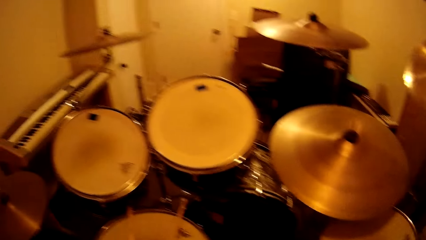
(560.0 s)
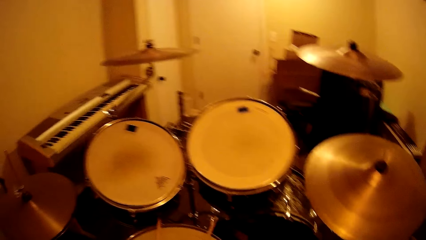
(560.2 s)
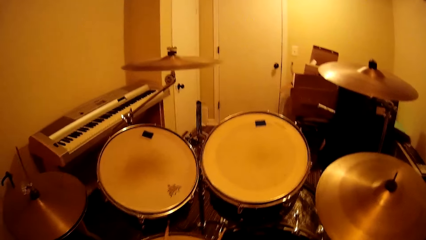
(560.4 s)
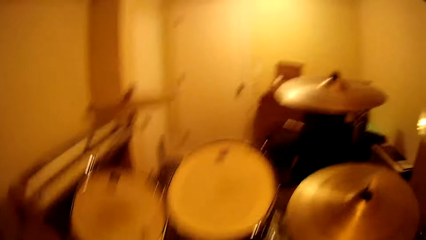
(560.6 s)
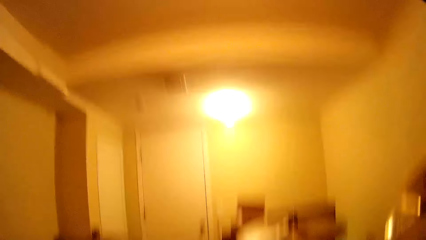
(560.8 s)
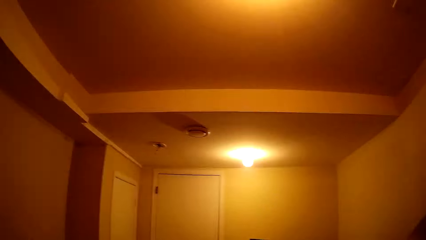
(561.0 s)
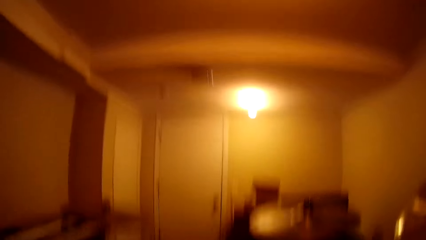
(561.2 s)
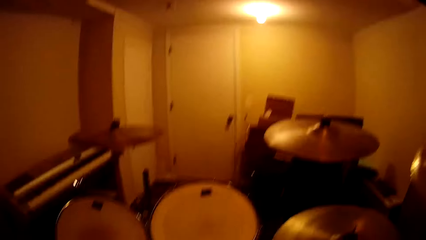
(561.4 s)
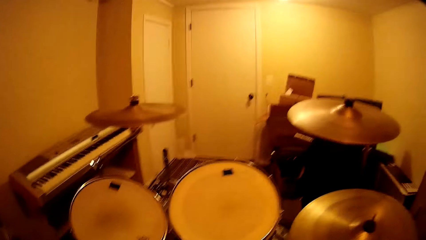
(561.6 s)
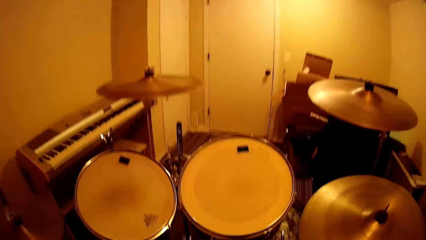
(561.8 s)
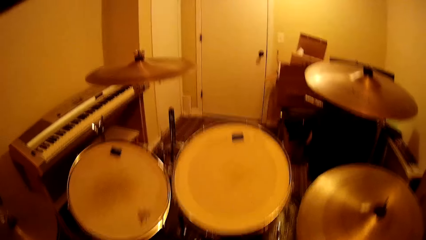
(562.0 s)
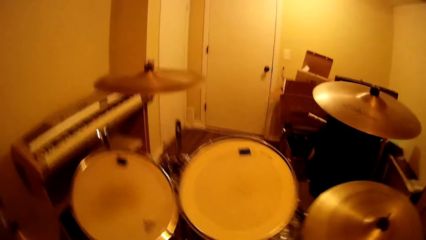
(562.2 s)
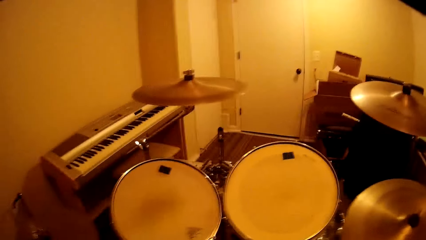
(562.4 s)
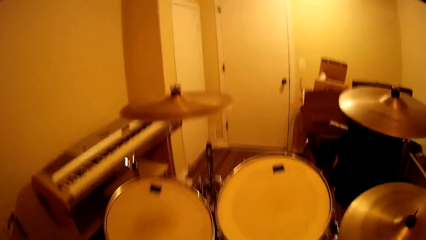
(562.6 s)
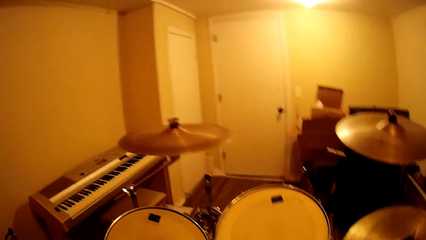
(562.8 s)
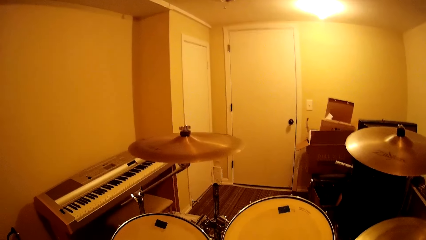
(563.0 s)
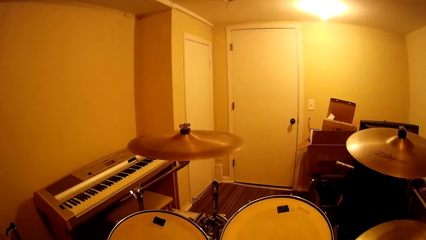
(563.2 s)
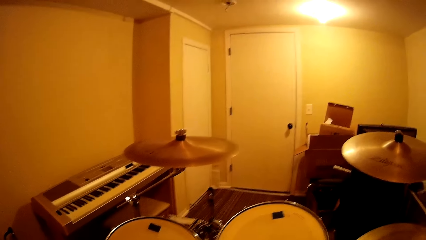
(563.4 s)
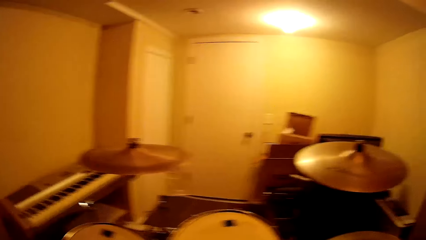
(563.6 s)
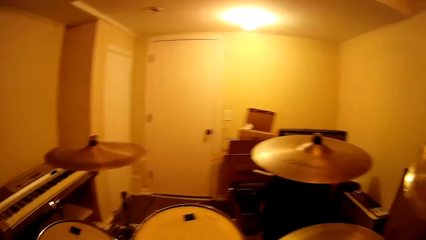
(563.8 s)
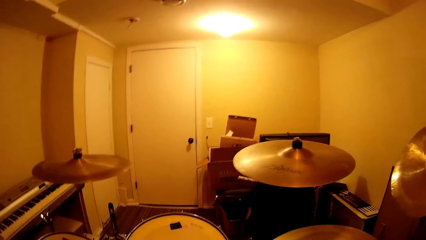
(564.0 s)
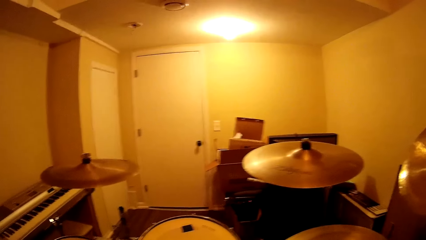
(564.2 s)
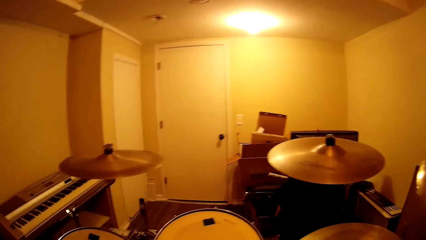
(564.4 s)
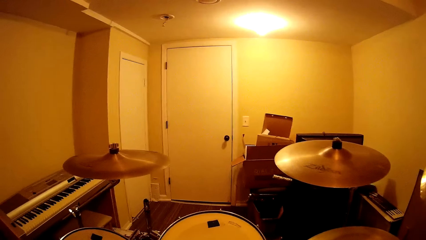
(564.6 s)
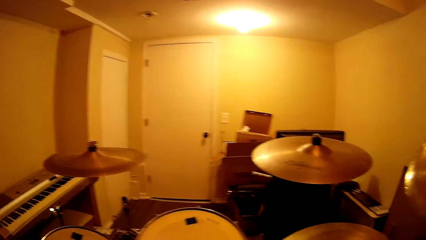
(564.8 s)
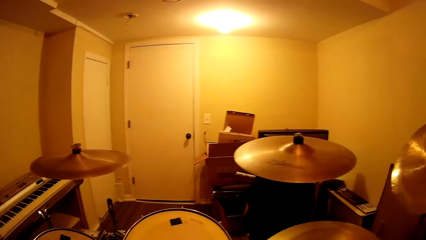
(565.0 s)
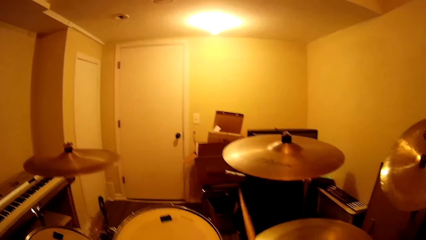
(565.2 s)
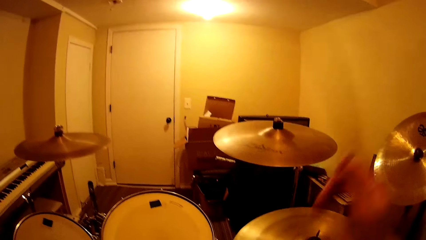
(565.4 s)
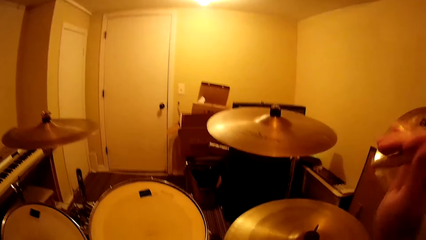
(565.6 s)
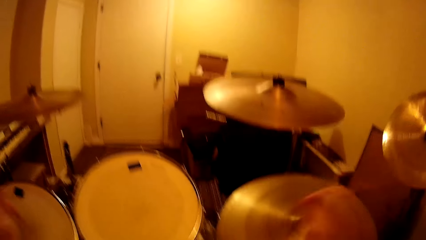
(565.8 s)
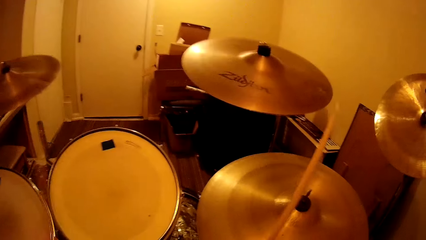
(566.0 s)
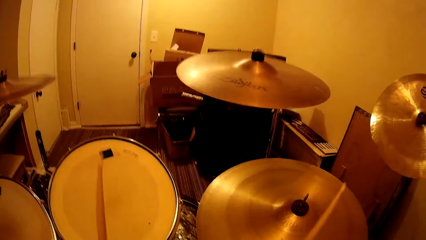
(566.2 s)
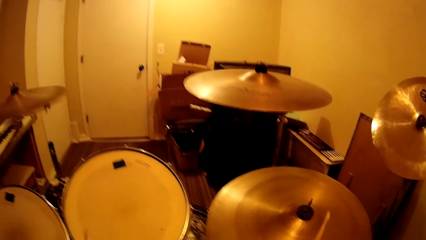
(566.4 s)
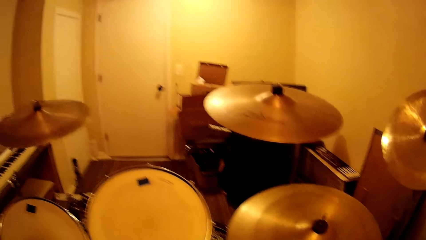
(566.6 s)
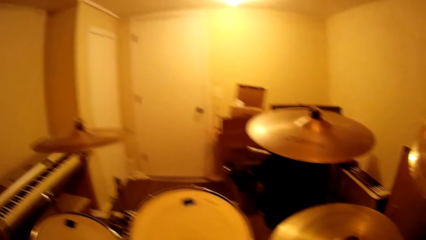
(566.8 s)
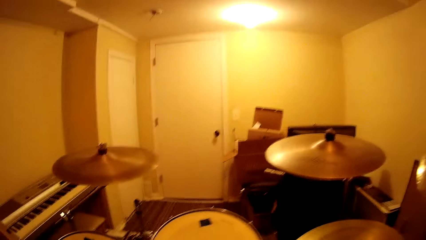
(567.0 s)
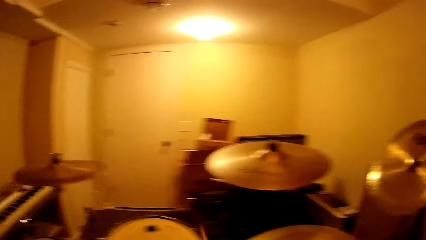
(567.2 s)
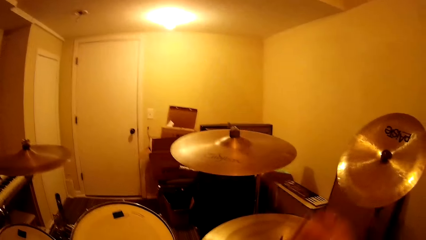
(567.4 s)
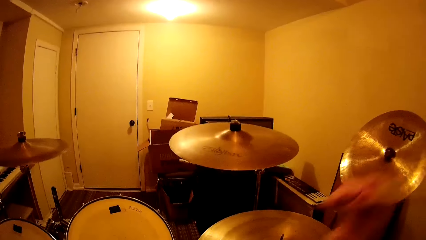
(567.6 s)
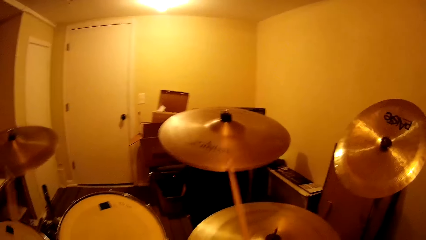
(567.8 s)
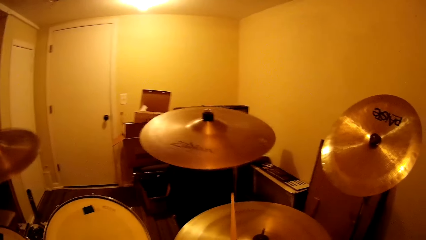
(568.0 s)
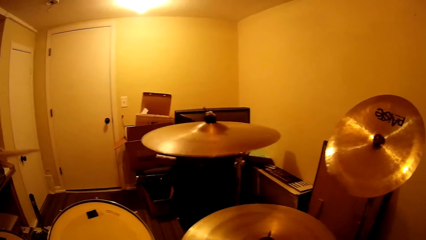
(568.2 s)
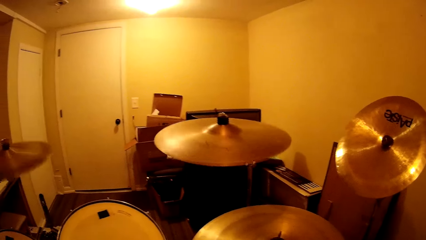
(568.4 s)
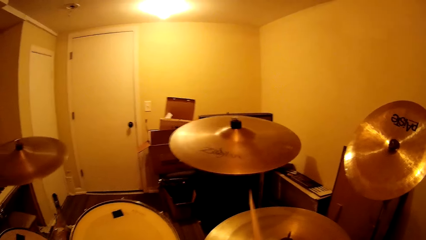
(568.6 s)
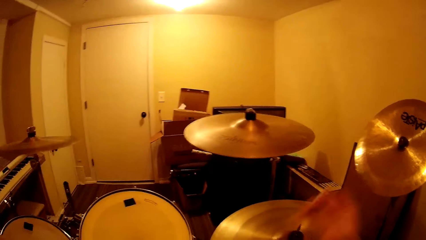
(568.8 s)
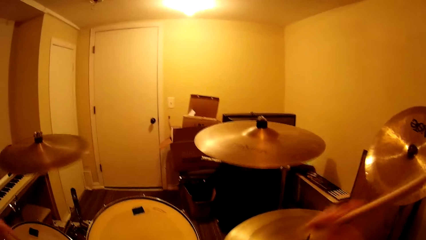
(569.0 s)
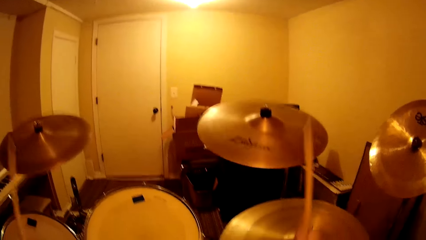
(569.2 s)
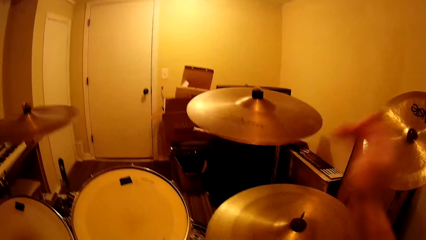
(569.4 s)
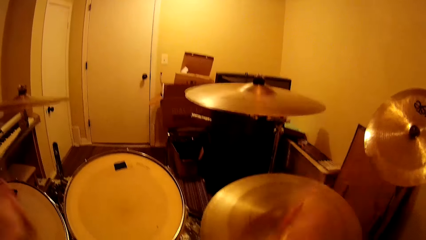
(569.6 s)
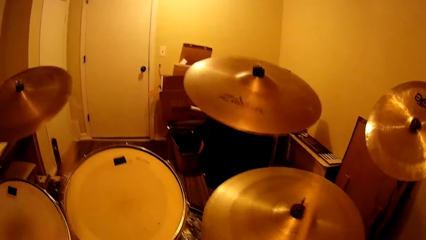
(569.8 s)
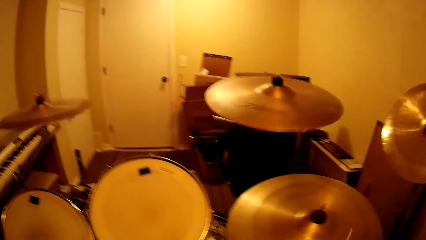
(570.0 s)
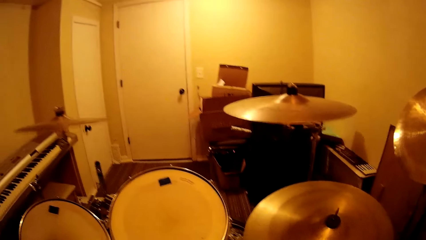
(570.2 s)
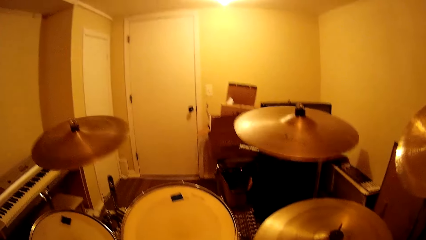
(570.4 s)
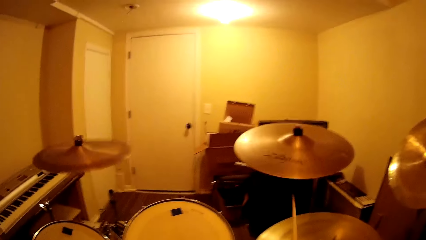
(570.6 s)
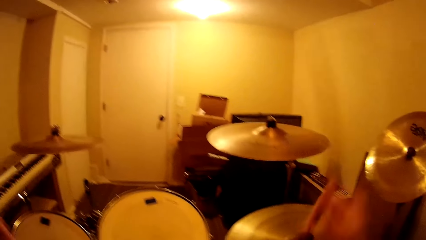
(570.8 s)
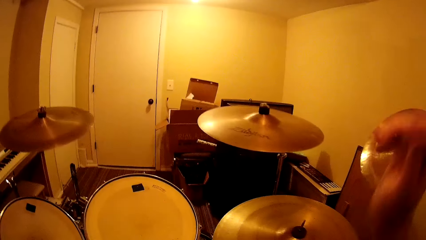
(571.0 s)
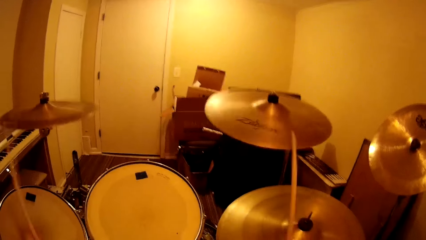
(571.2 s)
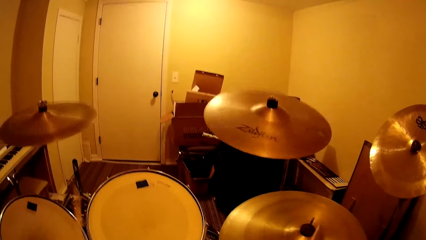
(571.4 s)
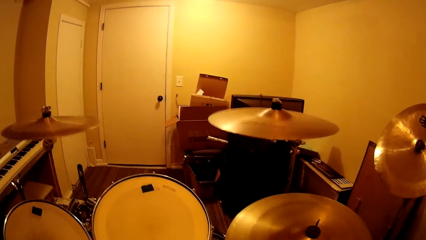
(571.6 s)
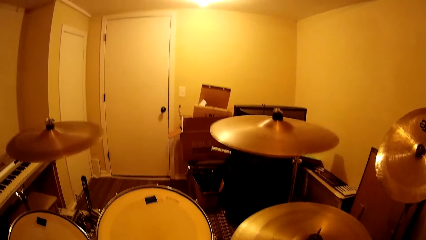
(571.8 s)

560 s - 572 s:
The camera wearer plays the drum set.

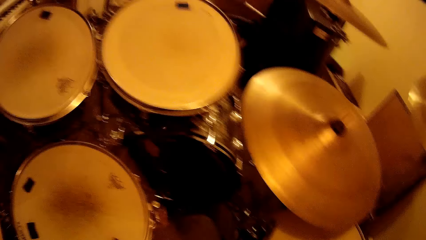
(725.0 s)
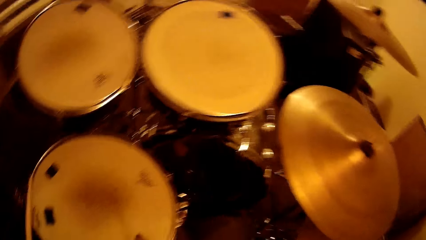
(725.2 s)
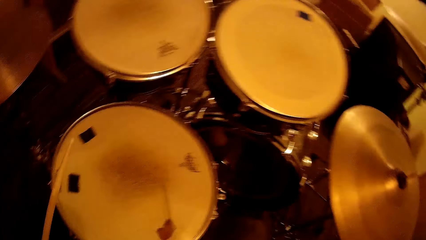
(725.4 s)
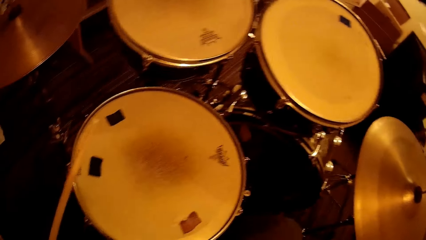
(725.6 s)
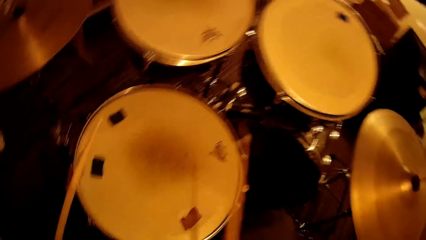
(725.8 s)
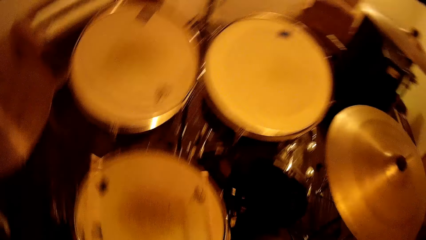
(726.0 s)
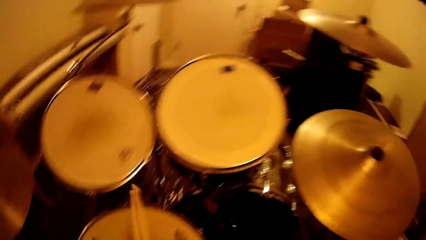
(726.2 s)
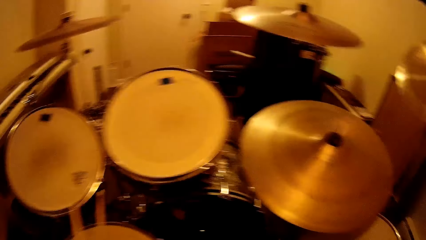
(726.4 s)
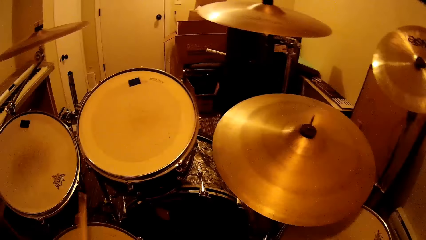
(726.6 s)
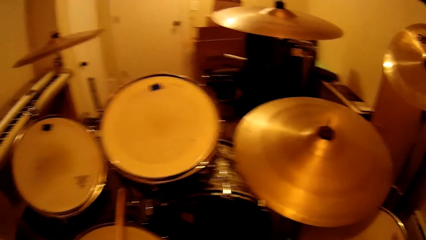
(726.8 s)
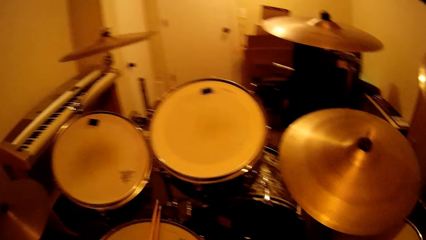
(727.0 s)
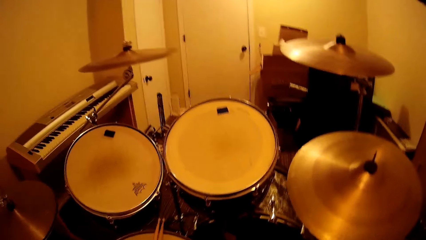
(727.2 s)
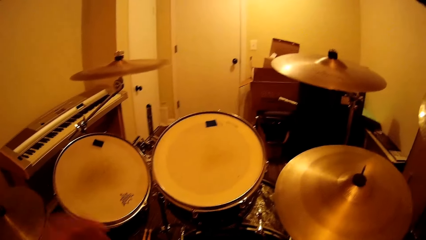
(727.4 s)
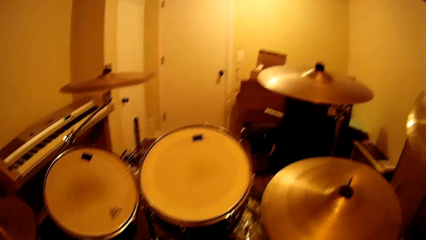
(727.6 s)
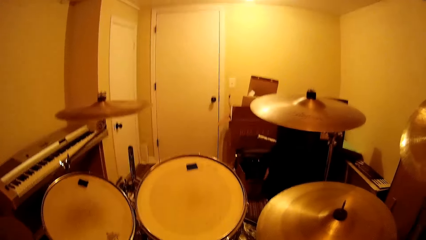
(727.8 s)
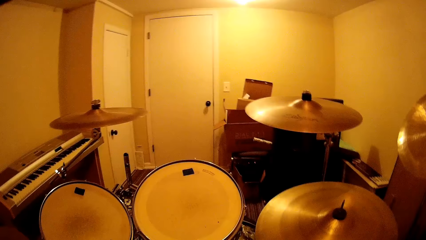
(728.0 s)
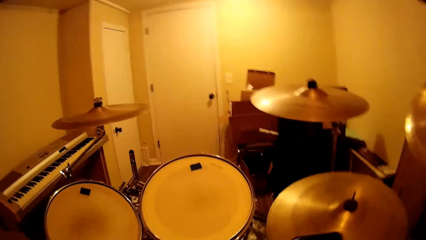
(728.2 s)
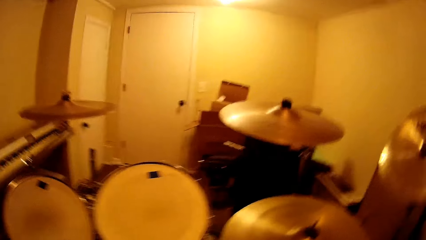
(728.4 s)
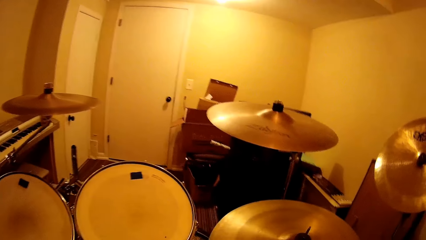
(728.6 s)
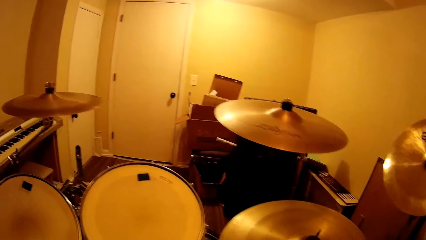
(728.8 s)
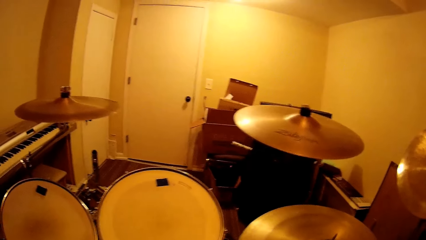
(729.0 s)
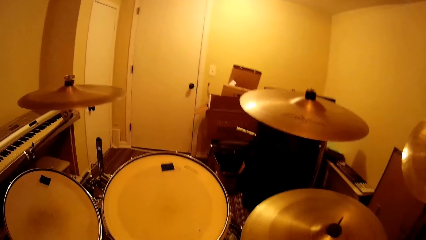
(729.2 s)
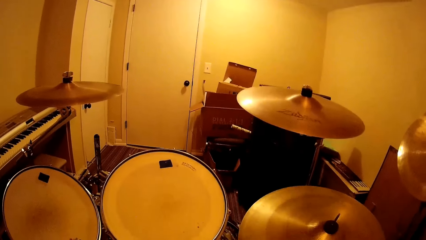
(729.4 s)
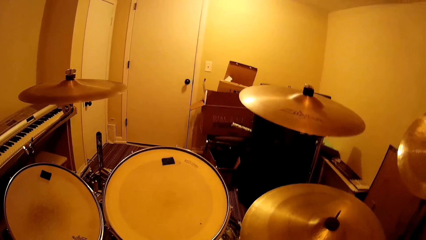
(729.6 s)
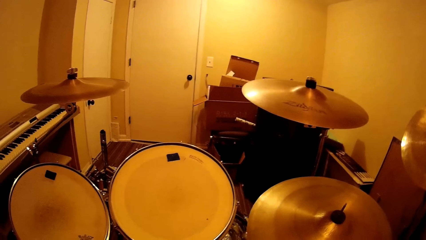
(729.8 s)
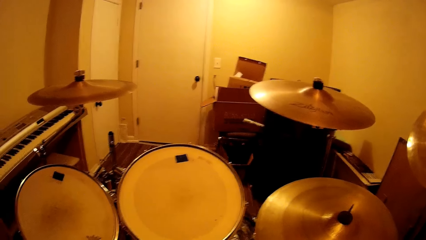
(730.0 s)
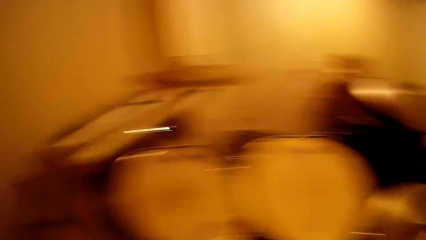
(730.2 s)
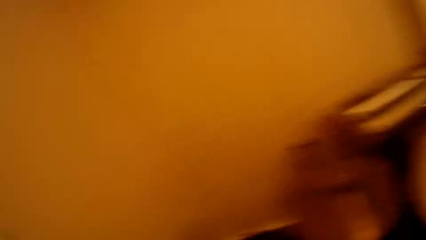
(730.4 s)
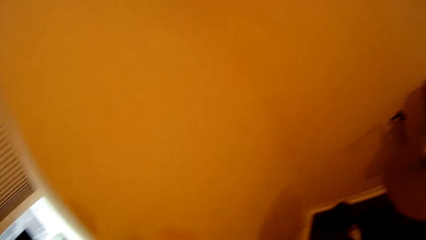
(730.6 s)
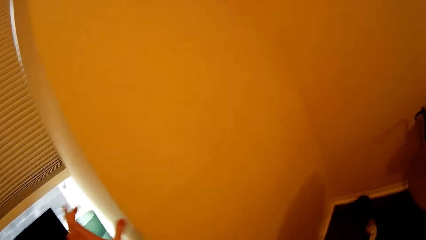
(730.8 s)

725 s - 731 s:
The camera wearer puts the drum stick on the drum.
